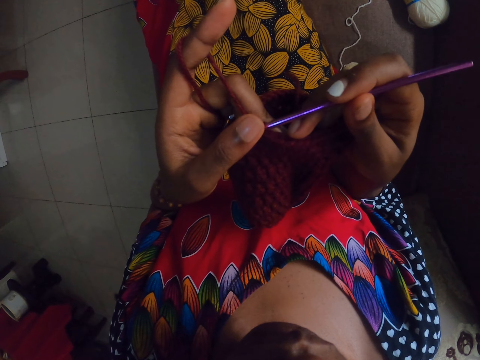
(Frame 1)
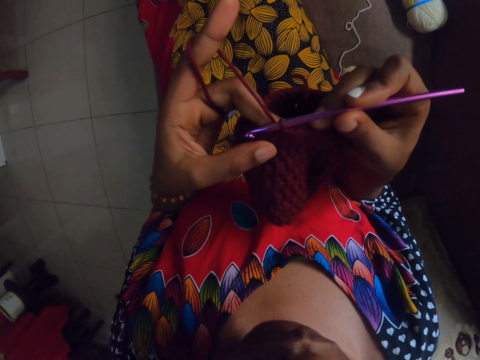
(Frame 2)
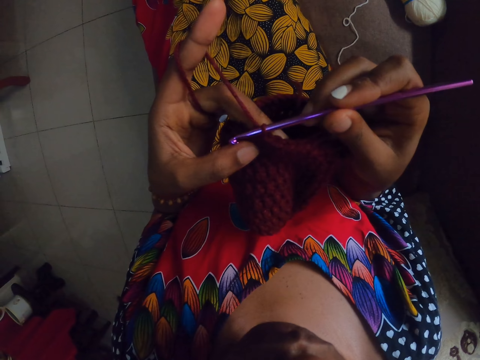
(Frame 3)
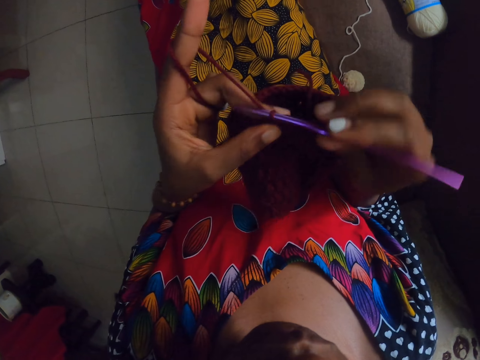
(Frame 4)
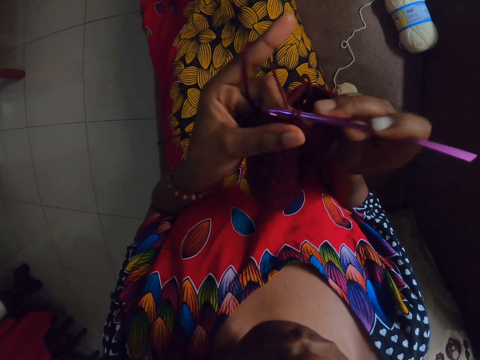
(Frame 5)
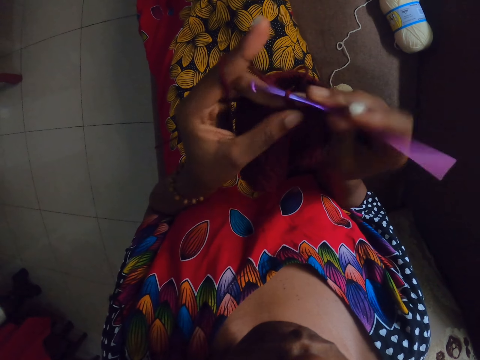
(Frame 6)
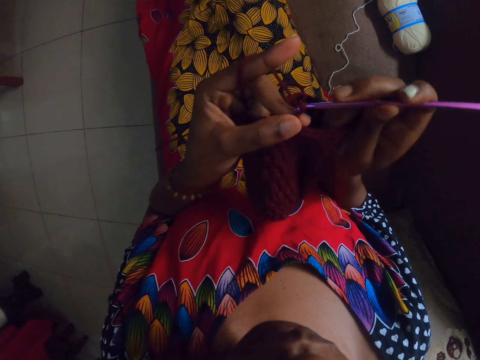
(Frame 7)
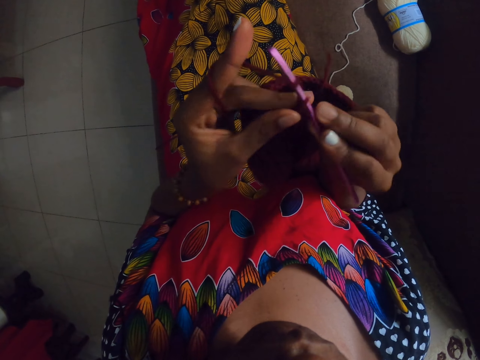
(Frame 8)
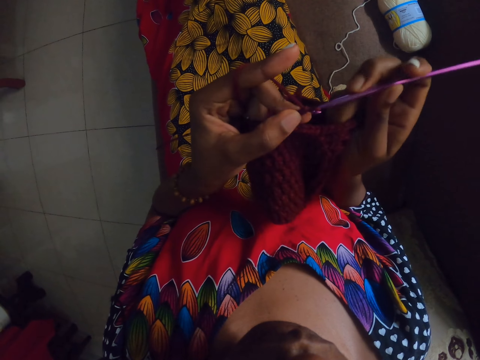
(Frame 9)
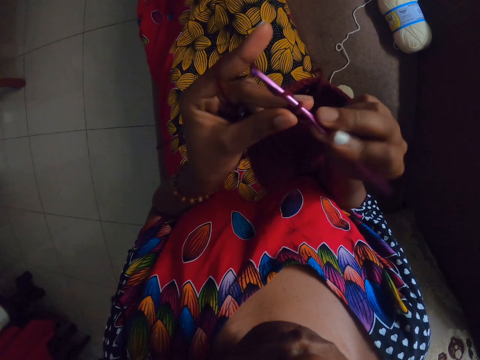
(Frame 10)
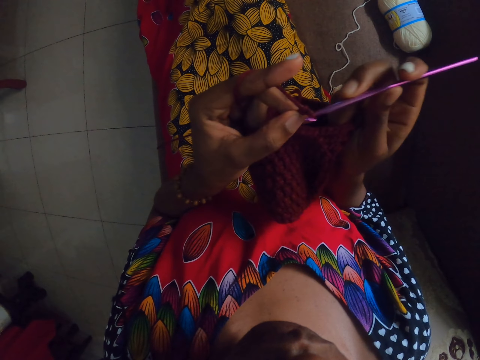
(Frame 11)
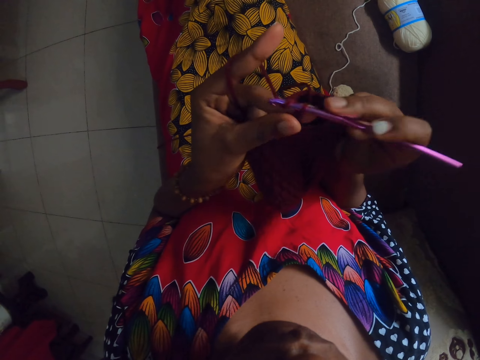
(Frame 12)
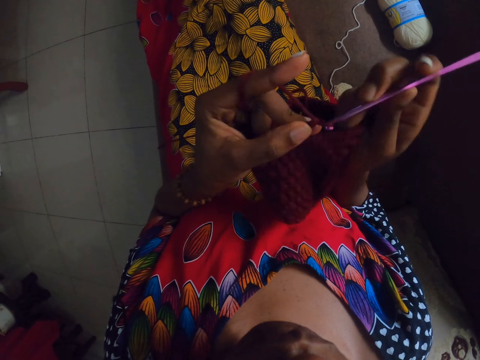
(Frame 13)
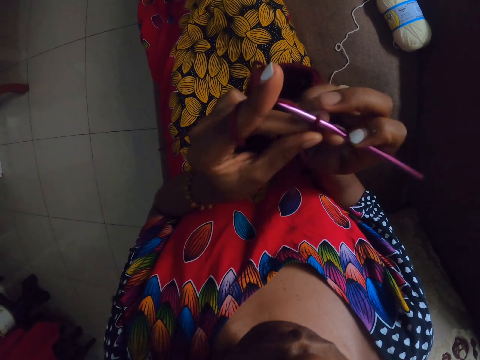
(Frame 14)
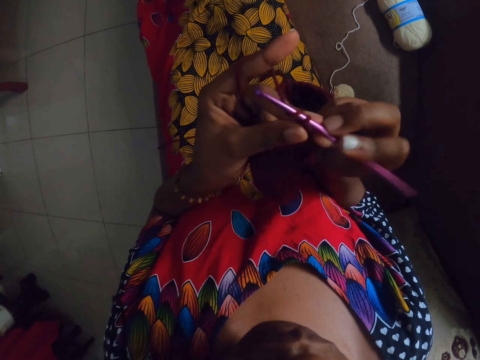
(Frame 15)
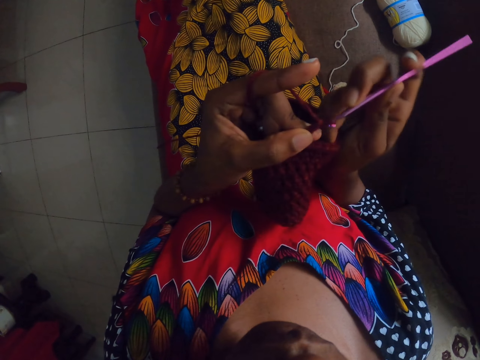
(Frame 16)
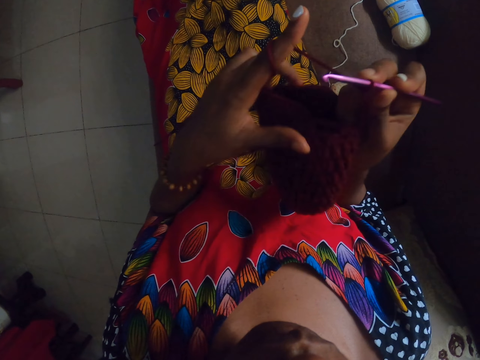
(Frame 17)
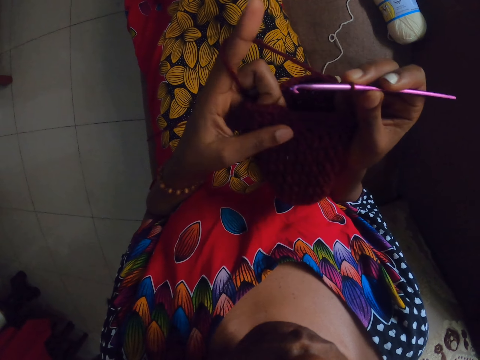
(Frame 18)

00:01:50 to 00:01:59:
The camera wearer counts the yarn steps. She crochets a hood with the crochet pin in her right hand.

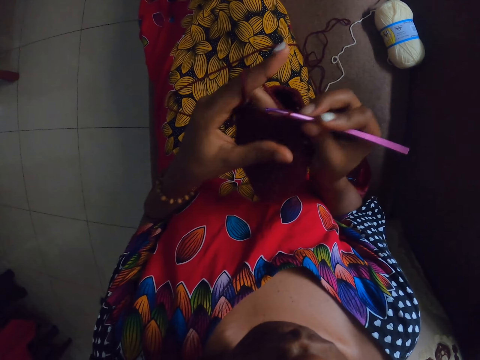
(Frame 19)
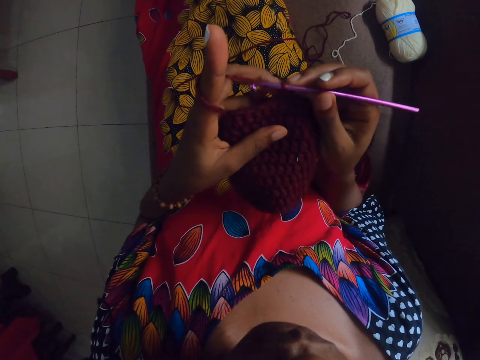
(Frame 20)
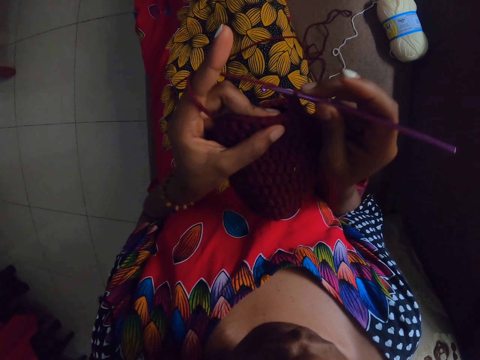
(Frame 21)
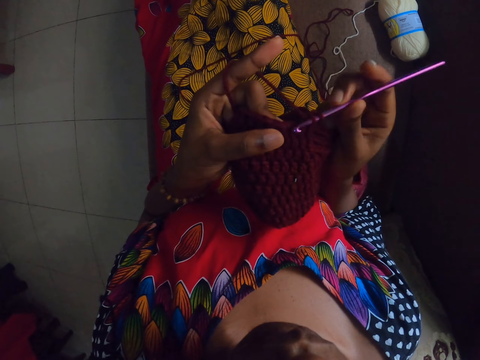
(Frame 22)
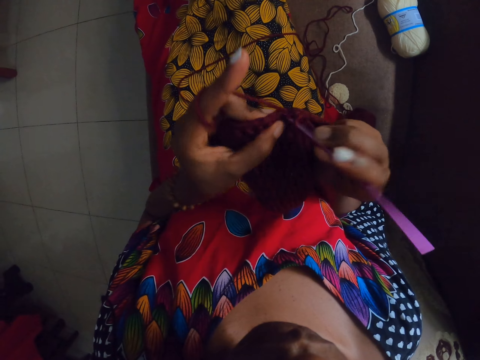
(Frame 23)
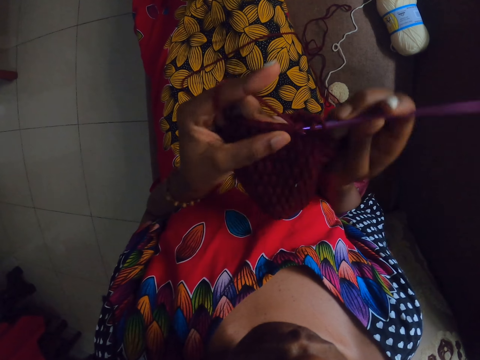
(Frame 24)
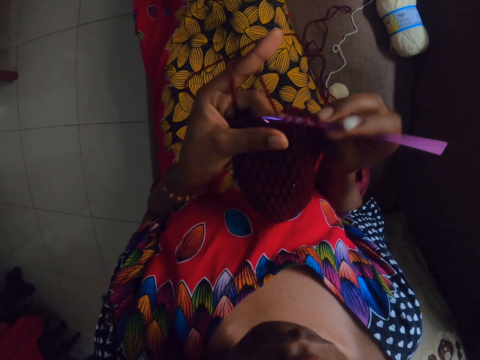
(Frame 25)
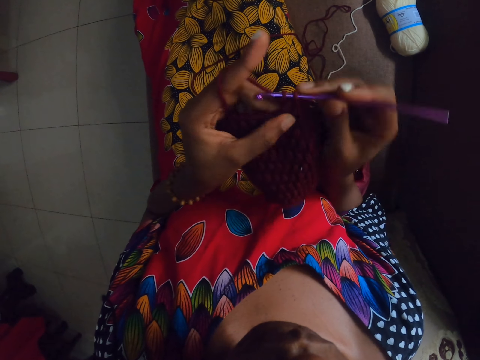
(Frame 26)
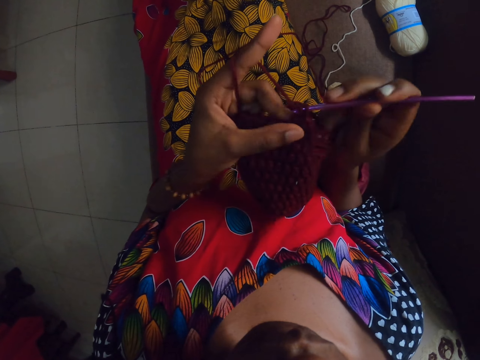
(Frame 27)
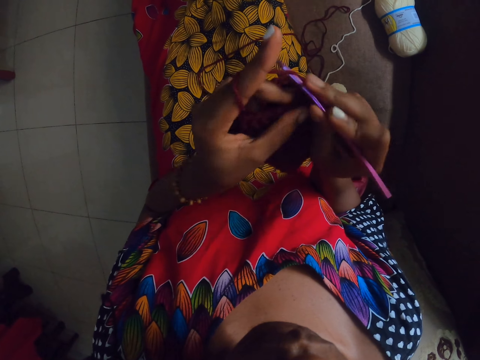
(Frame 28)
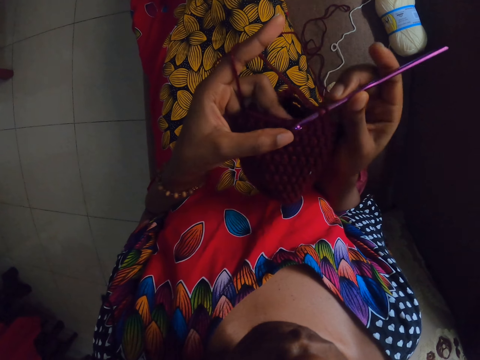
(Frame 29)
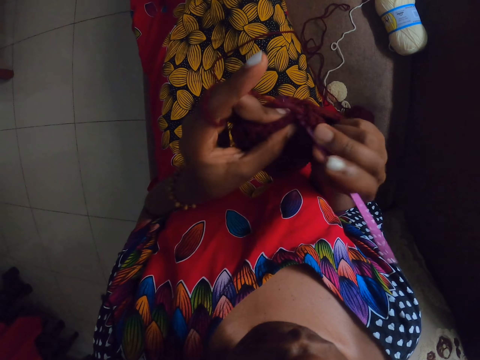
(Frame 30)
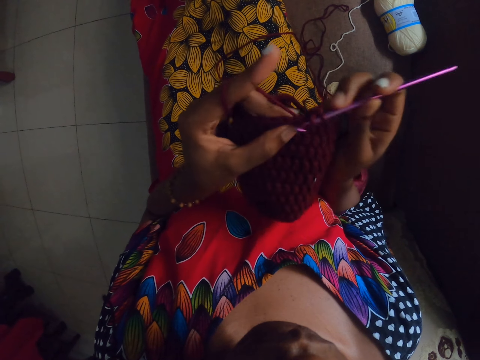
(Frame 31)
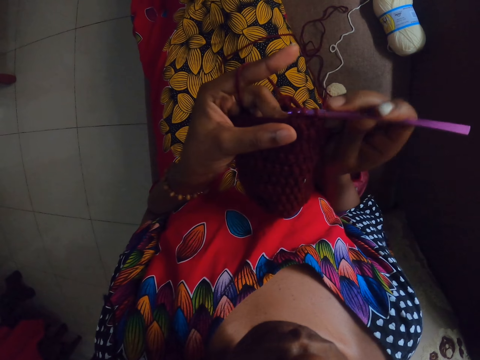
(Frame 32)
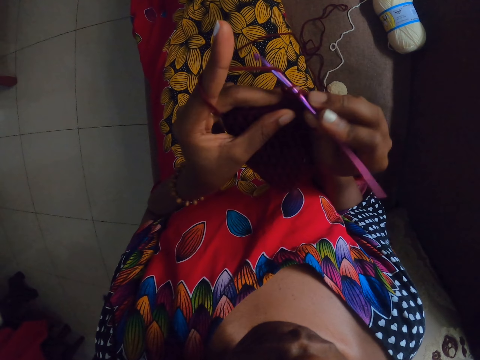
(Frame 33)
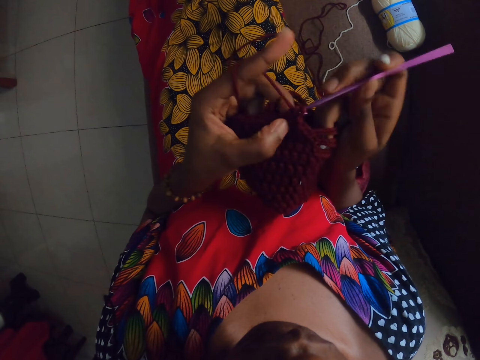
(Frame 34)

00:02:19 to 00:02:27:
The camera wearer crochets a hood with the crochet pin in her right hand.

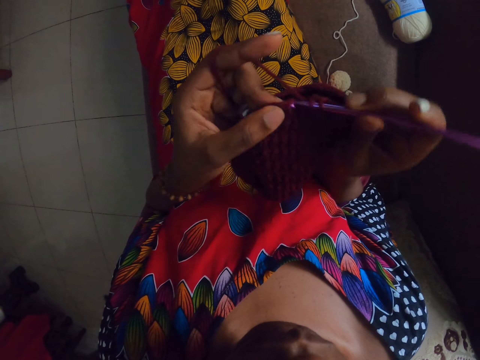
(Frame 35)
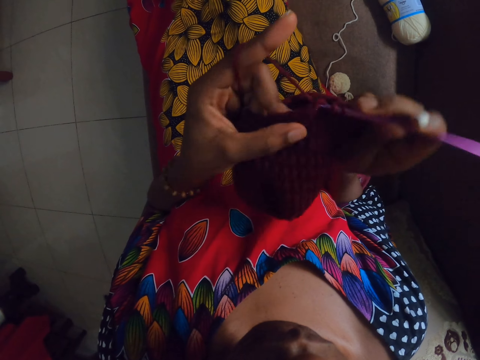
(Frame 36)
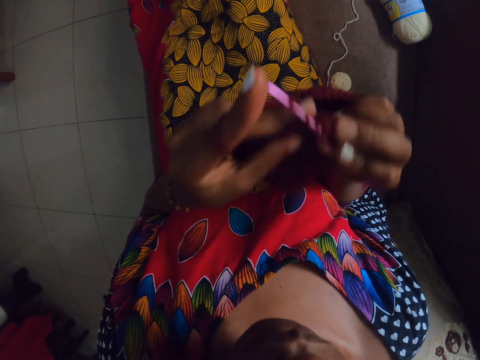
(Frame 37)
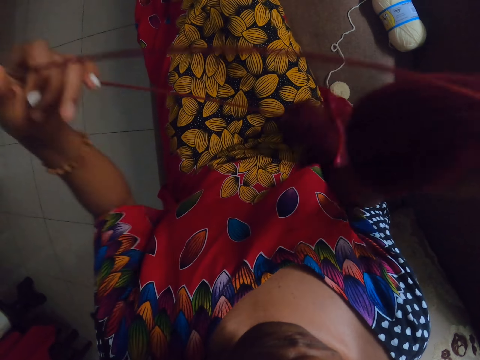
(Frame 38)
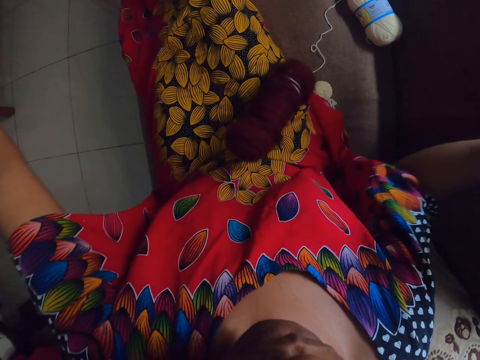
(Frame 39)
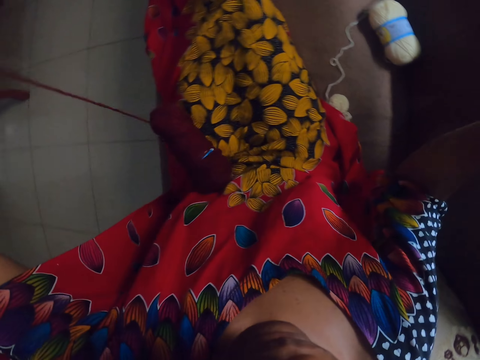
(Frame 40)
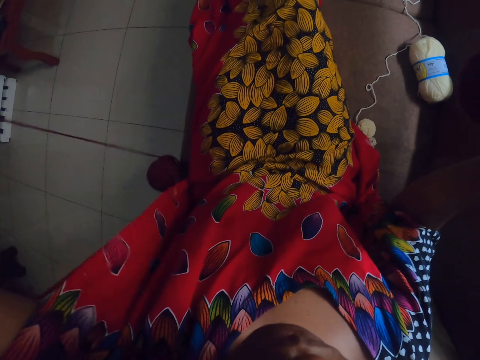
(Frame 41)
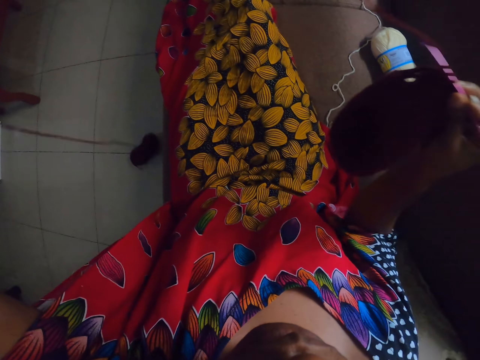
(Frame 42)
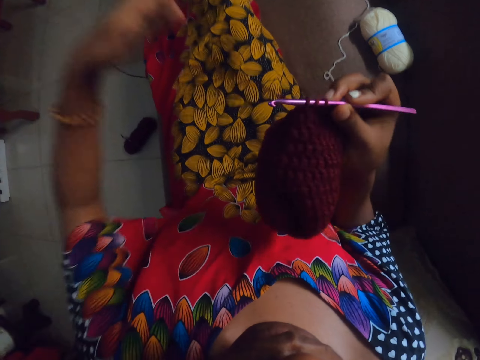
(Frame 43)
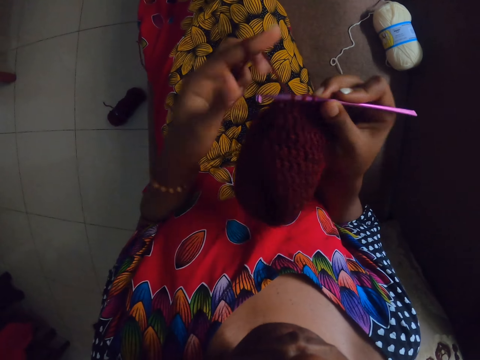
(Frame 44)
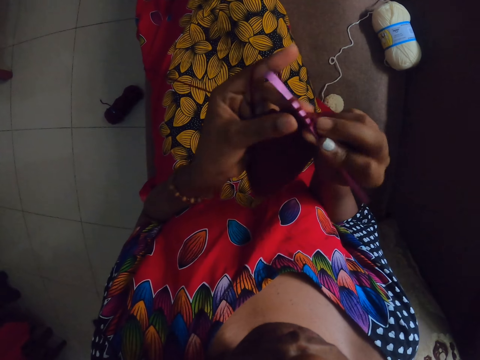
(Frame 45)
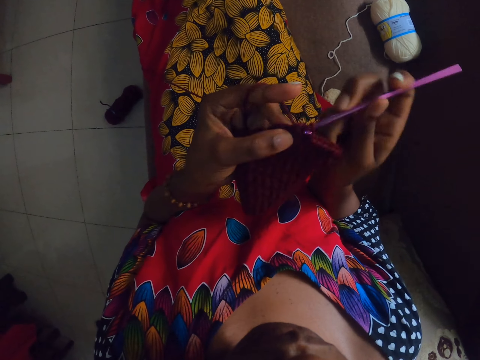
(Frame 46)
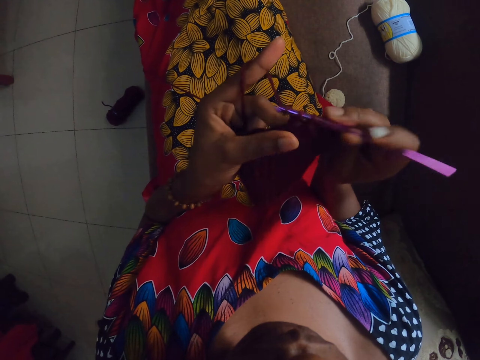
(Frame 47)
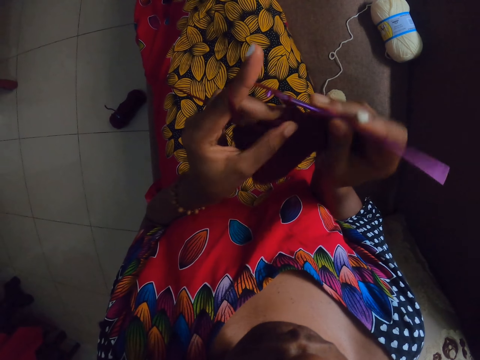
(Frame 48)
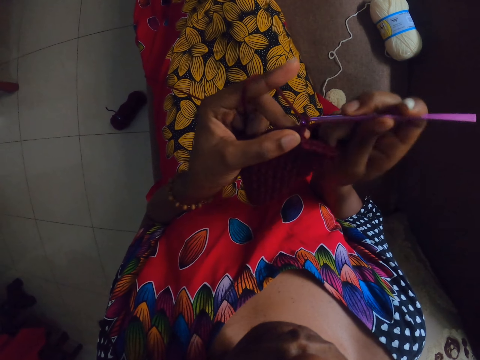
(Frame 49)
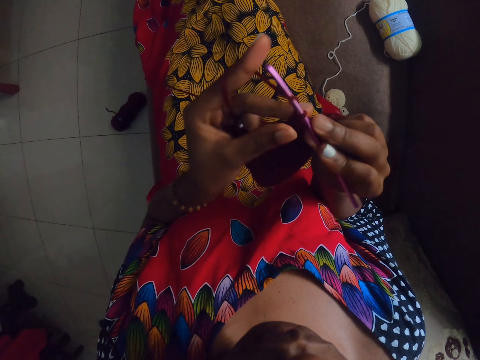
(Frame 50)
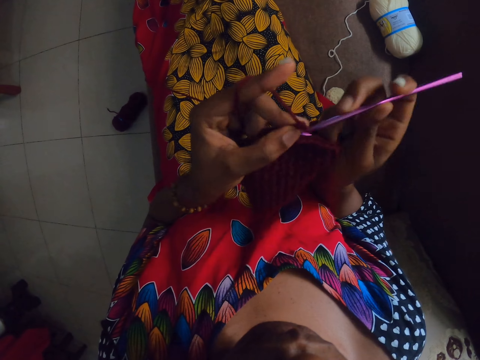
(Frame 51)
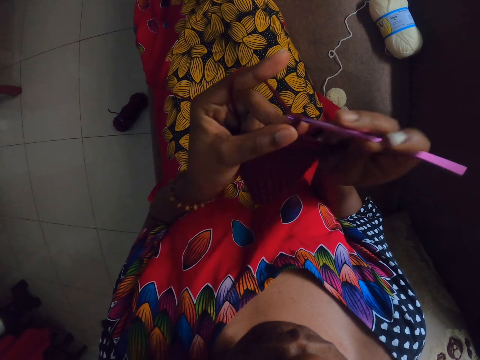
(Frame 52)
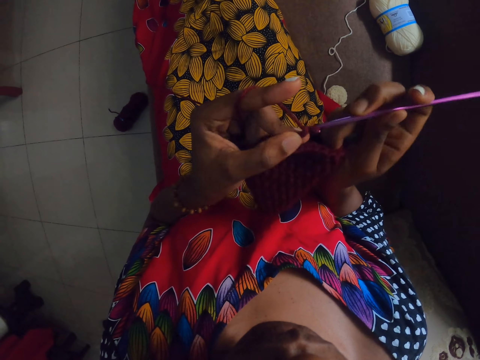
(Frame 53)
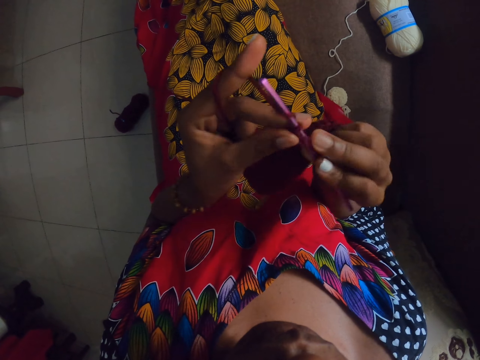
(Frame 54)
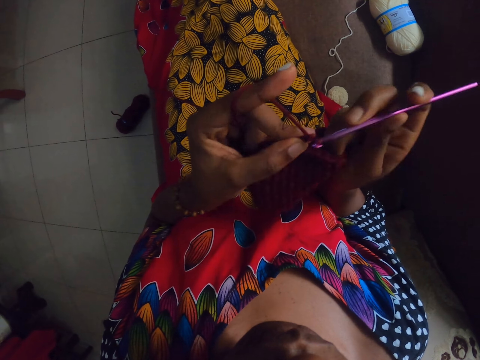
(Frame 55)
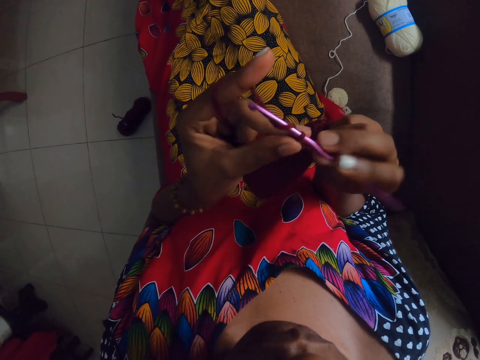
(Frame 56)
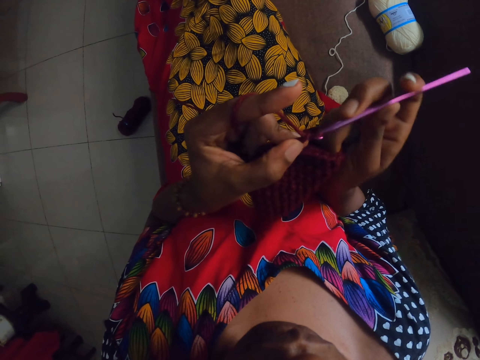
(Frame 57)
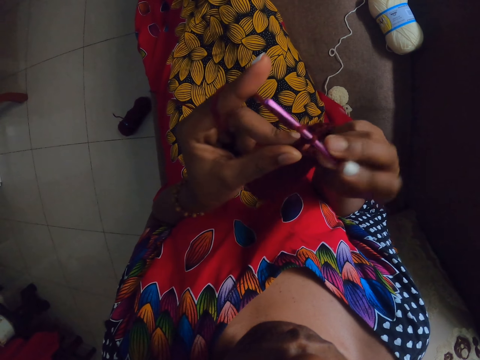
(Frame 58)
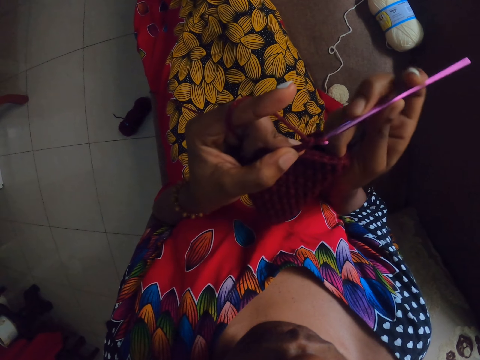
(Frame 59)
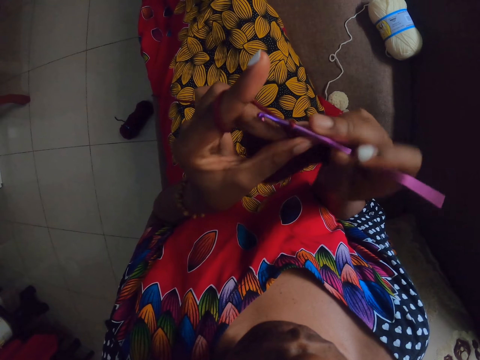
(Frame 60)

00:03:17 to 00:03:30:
The camera wearer pulls a length of wool or yarn with her left hand. She twirls the length of wool on her left index finger and crochets with the crochet pin in her right hand.
